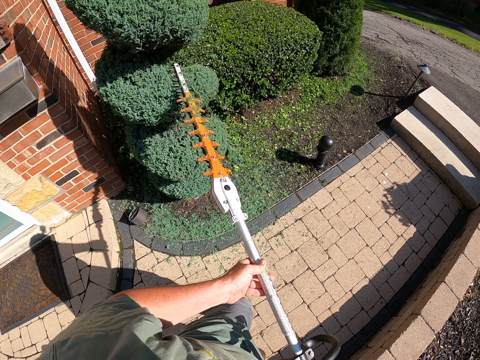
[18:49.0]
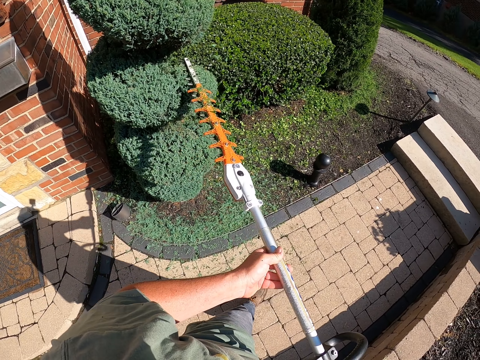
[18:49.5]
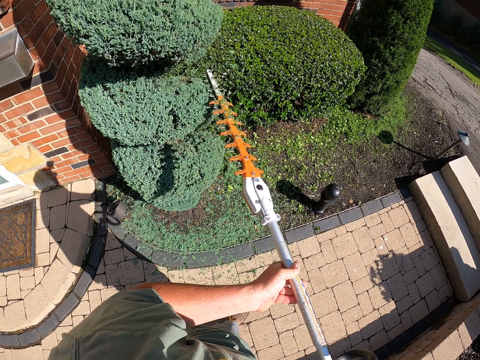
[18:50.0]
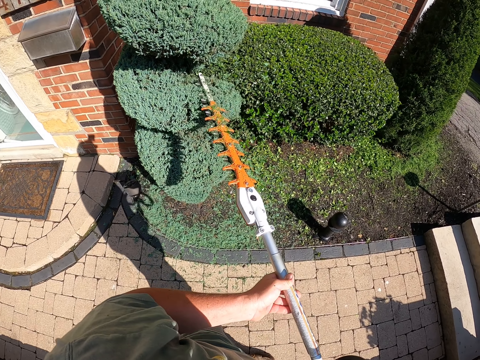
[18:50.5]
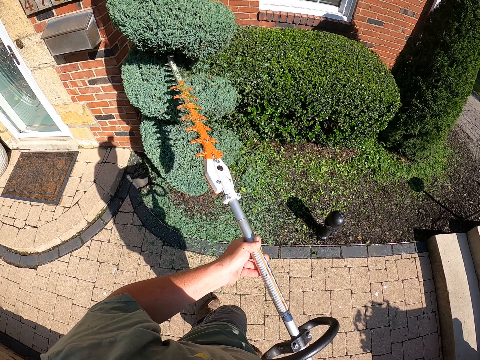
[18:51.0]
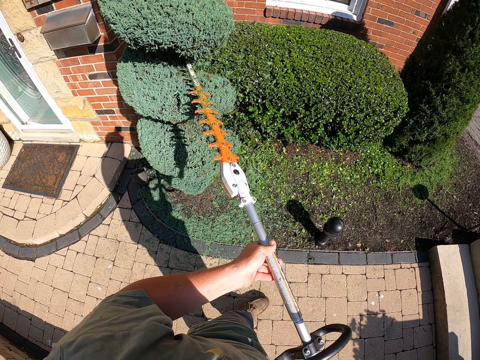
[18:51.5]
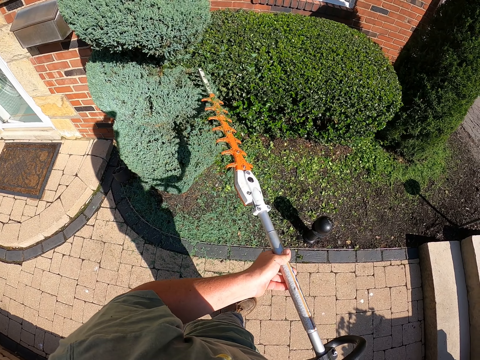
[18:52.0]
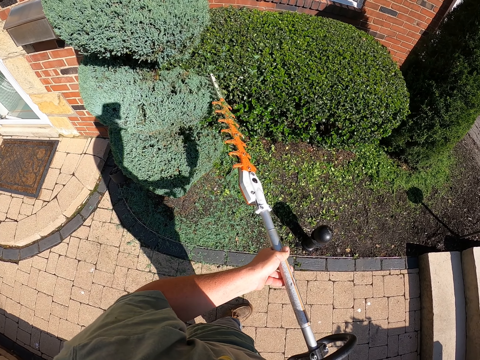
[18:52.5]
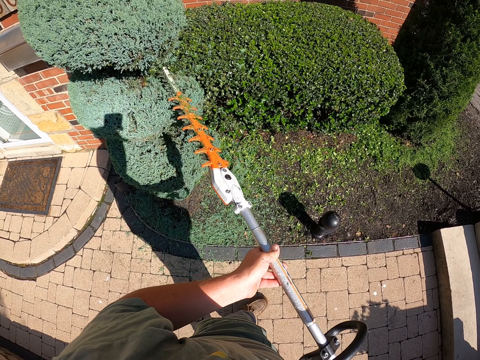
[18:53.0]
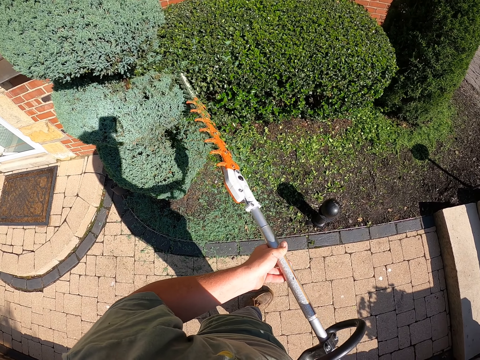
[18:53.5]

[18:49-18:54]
The camera wearer trims a flower.

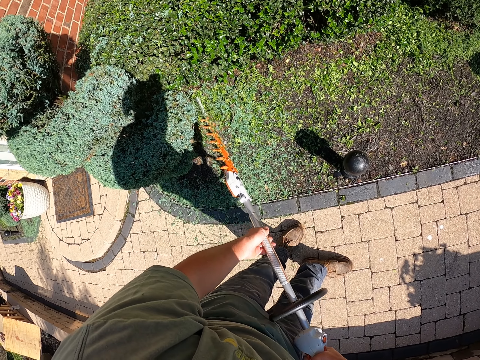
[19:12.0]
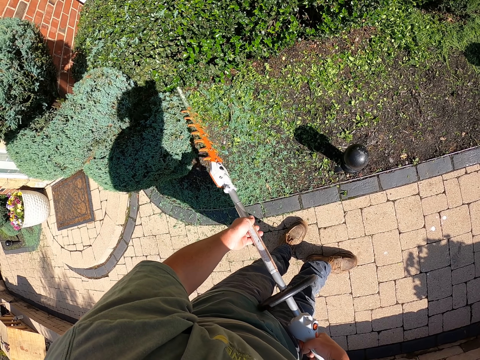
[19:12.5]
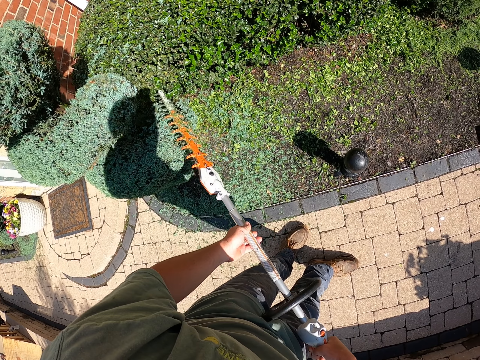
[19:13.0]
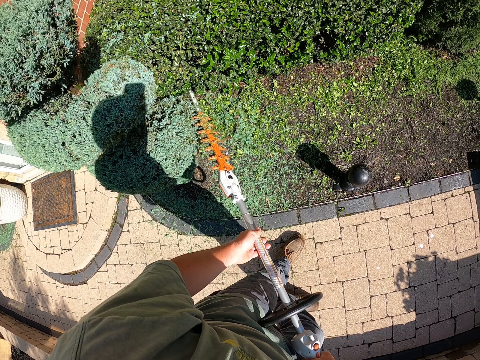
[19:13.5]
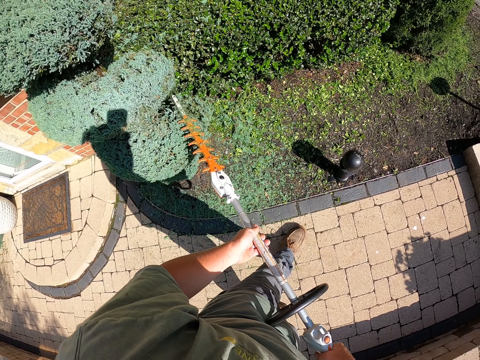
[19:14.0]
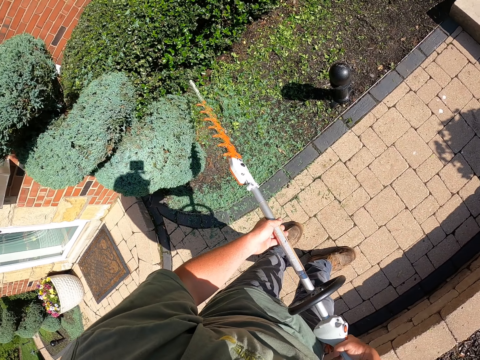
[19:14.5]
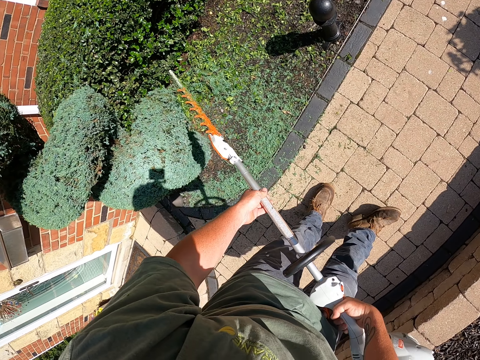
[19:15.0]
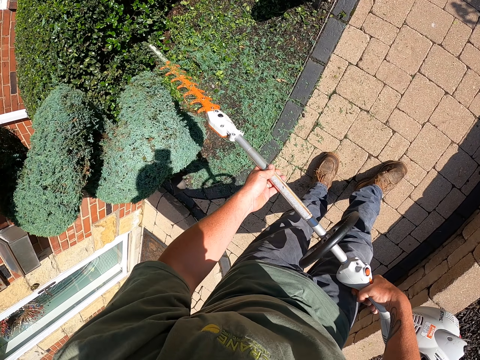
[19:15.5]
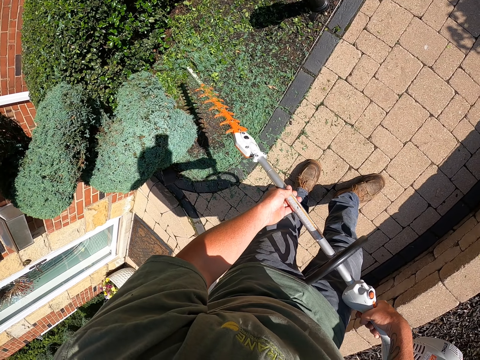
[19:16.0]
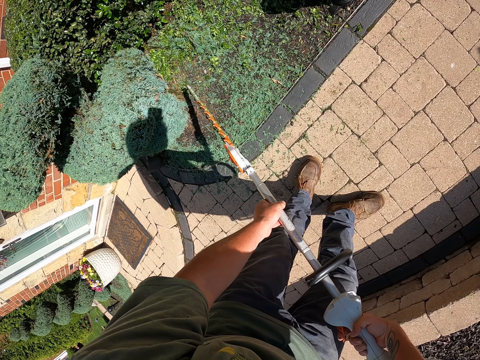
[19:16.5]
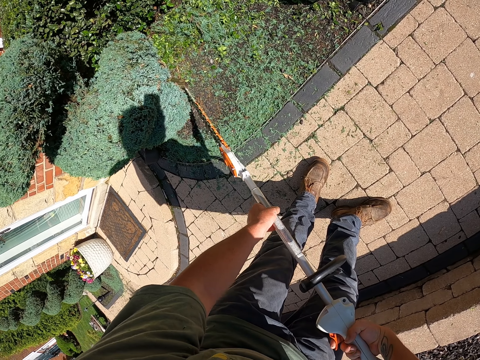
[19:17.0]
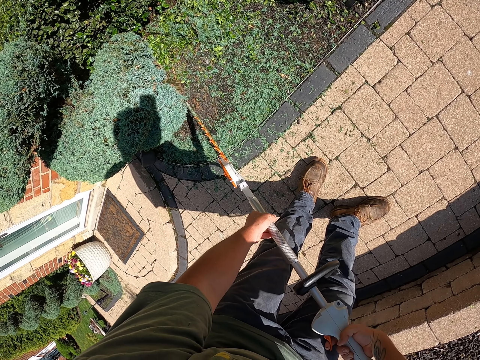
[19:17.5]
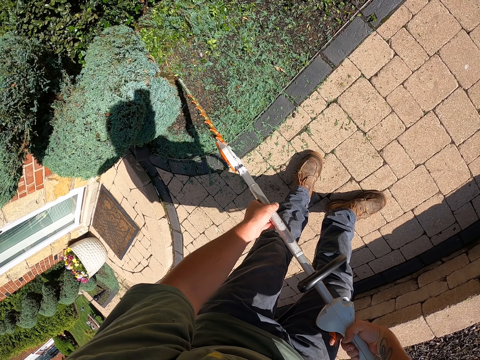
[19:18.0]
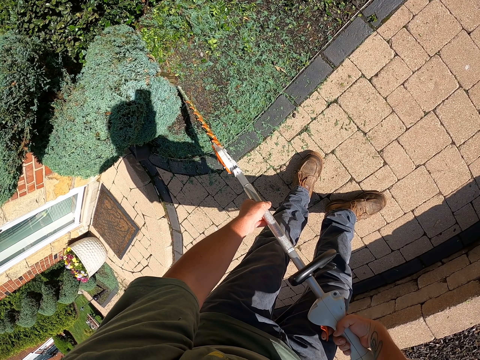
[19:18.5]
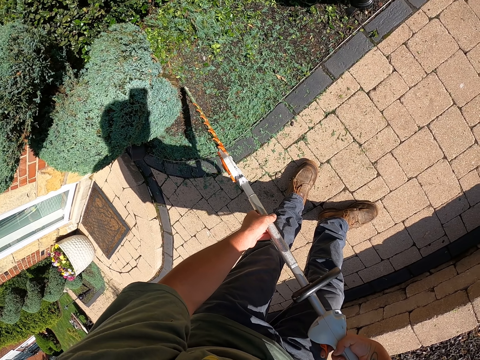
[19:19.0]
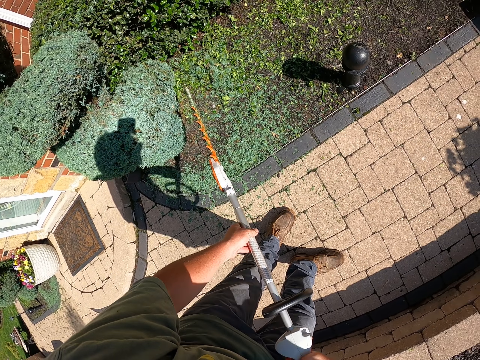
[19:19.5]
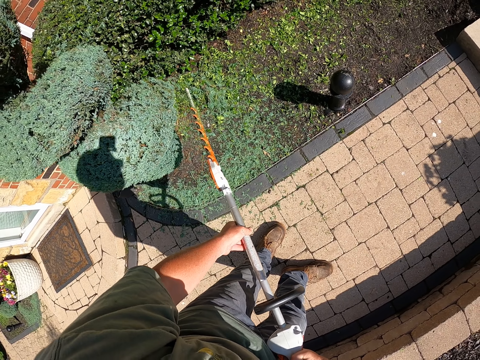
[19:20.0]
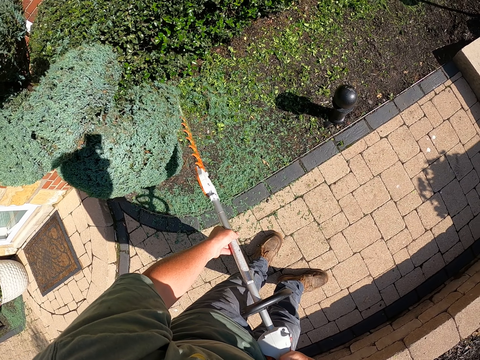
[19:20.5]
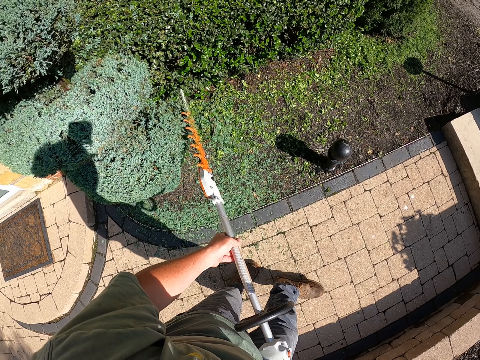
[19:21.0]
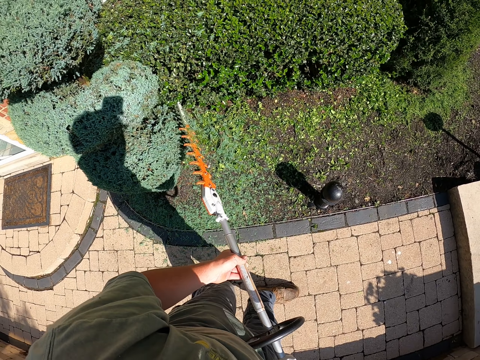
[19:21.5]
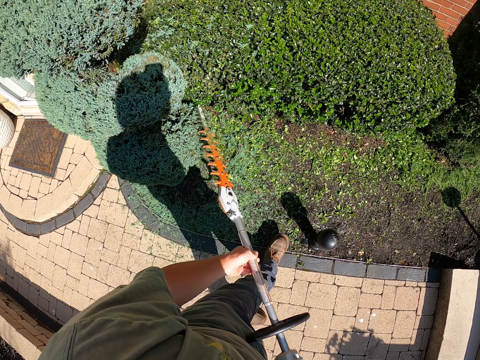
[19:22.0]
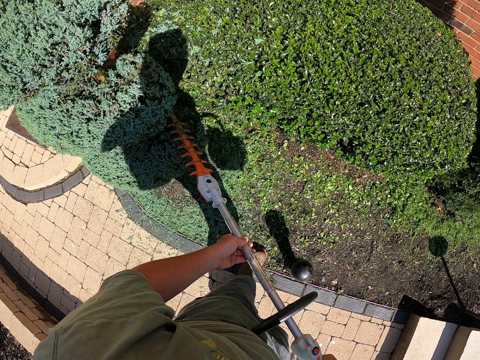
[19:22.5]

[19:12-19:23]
The camera wearer continues trimming the plant. They trim the flower.

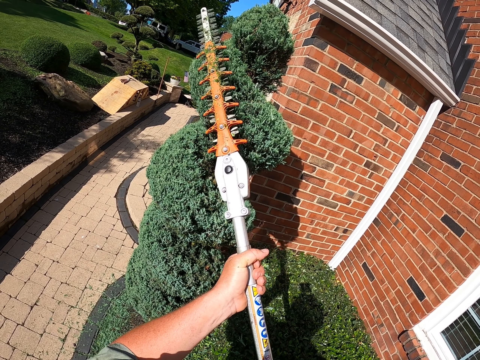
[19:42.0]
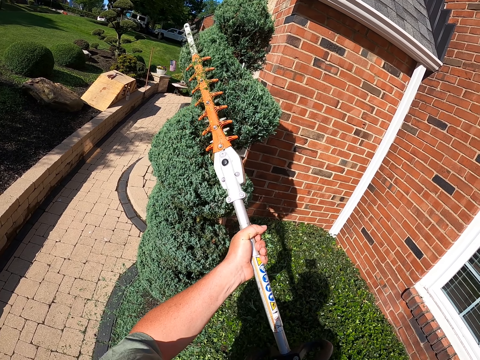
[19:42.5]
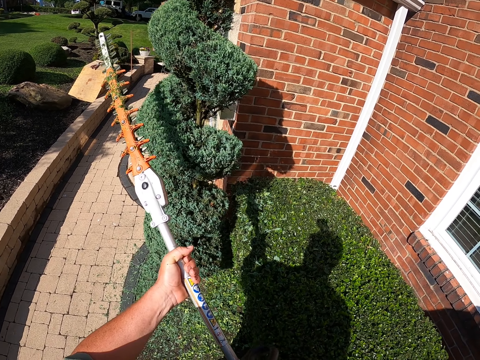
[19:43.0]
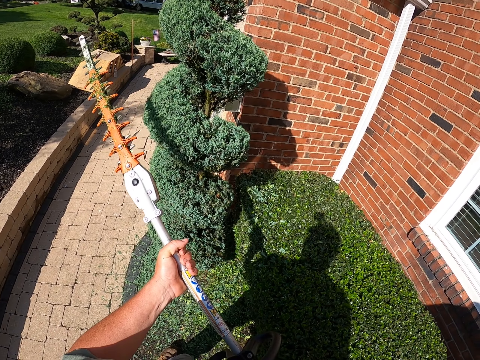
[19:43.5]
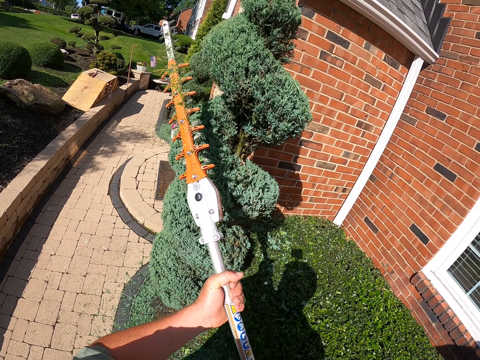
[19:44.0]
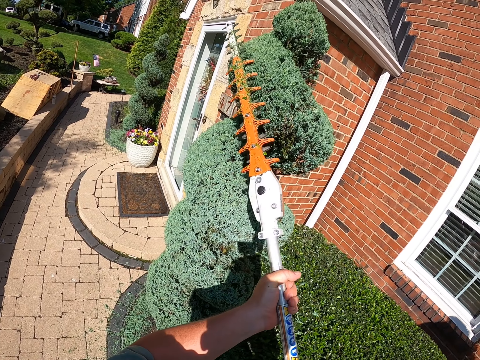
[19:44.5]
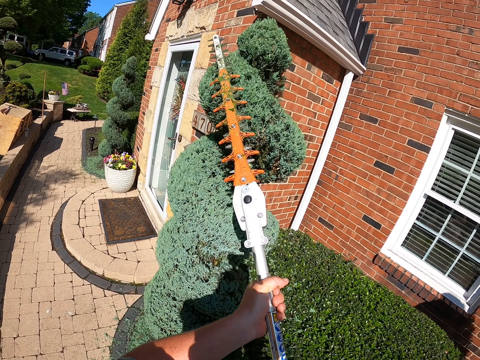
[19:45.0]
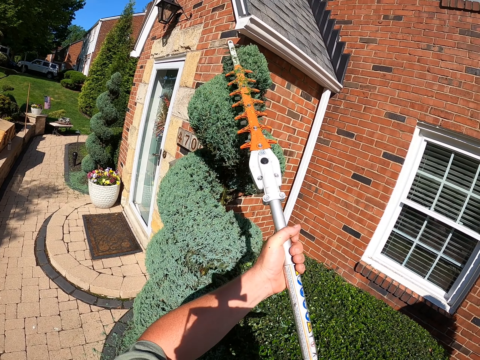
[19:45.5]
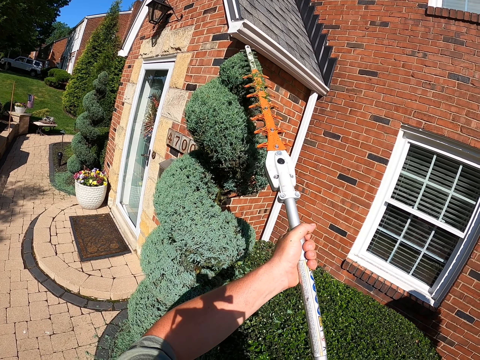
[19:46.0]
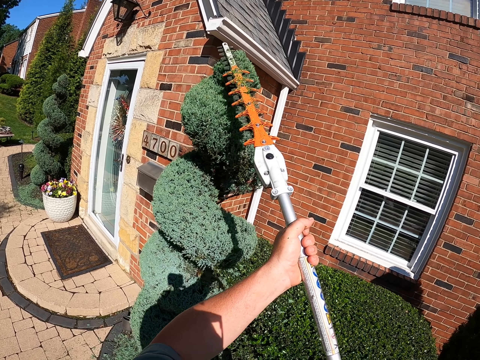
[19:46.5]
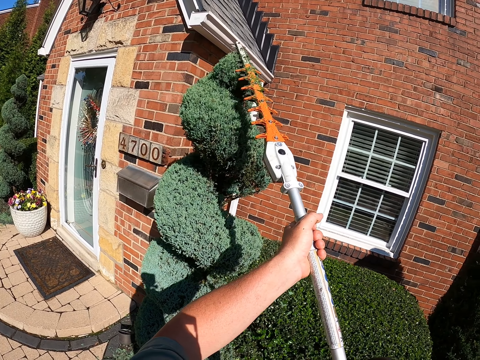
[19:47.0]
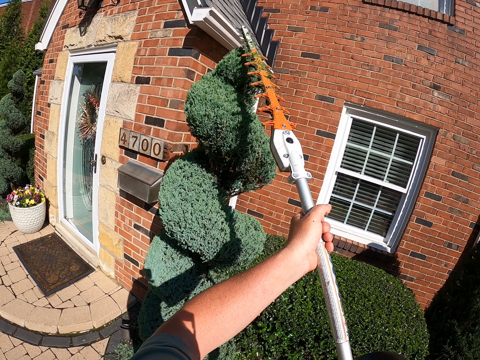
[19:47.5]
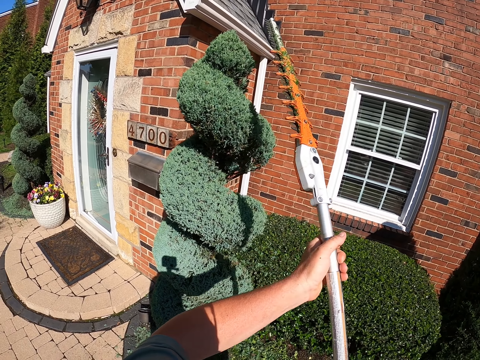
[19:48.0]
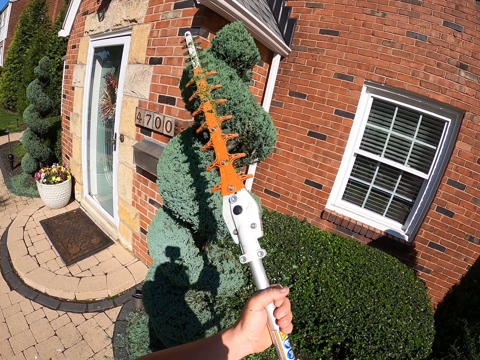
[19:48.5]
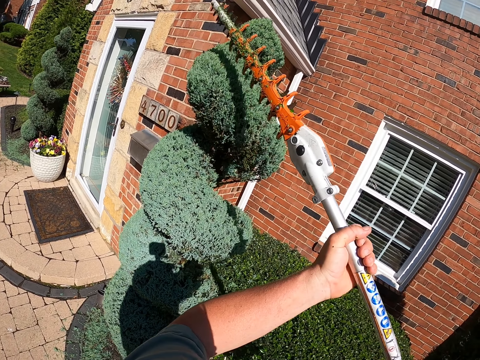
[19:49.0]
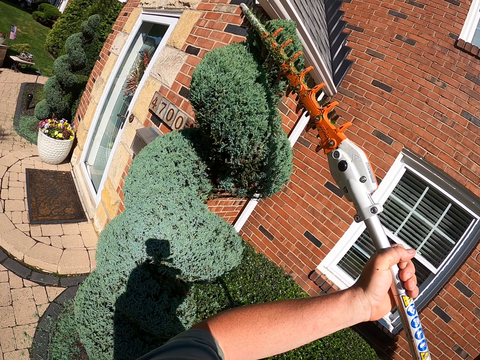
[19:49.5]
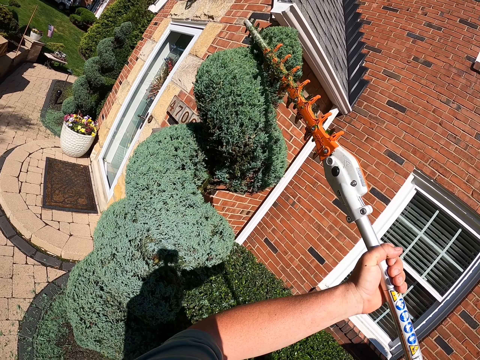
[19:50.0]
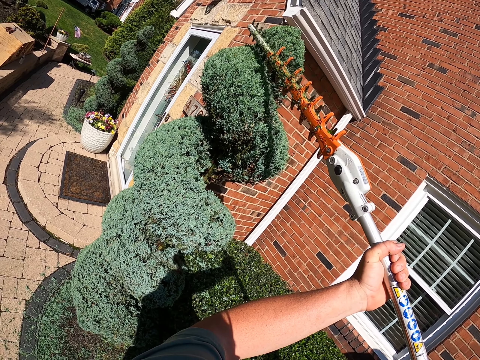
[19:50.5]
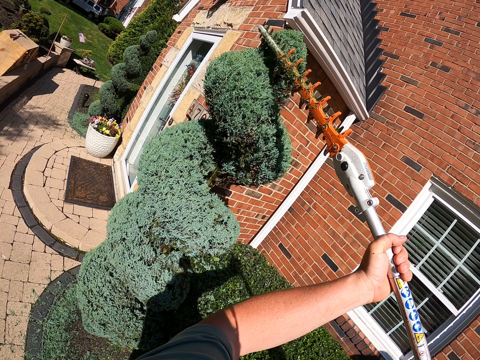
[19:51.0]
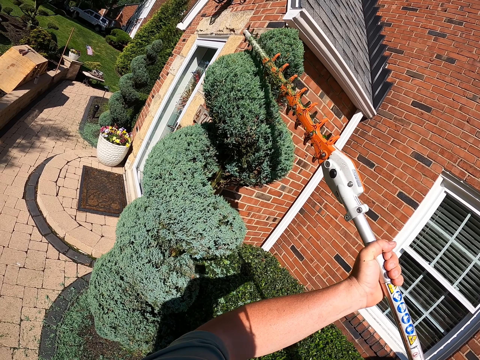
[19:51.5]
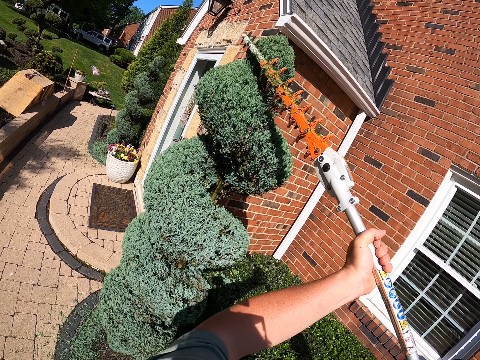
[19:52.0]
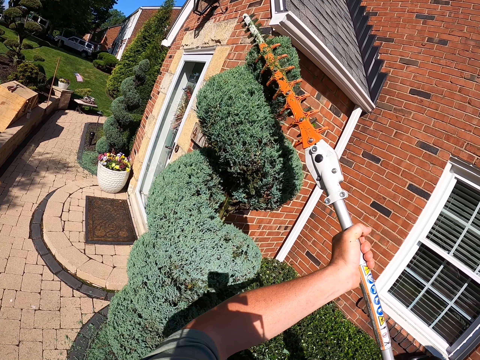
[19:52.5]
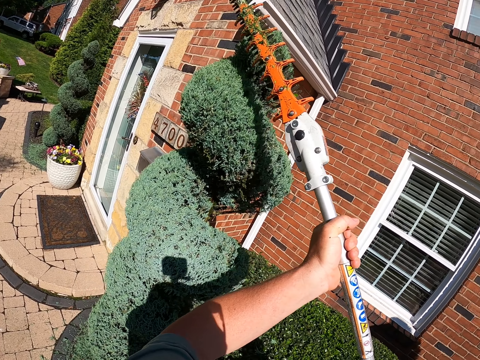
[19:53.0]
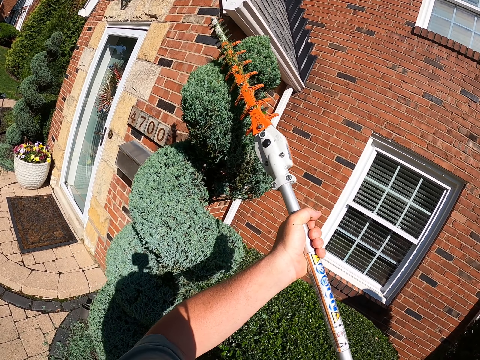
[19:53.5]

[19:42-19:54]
The camera wearer moves the flower trimming machine away. They trim the flower. They continue trimming the top of the plant.
